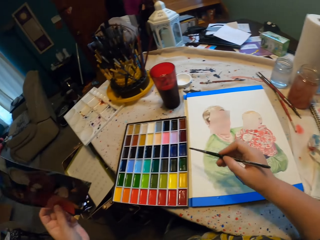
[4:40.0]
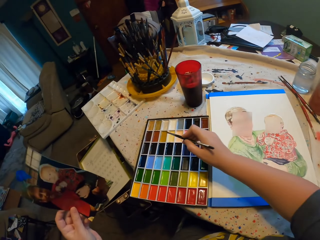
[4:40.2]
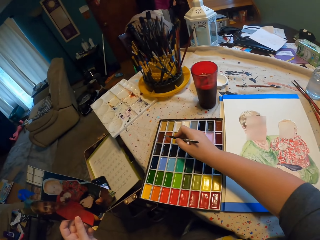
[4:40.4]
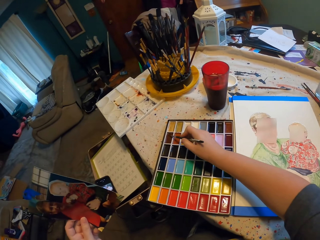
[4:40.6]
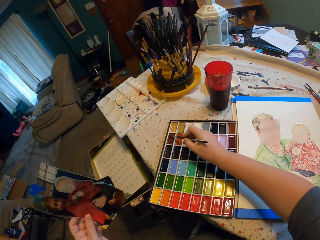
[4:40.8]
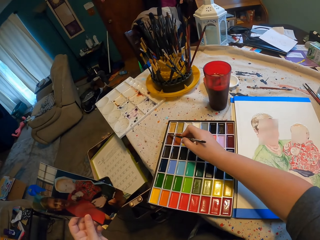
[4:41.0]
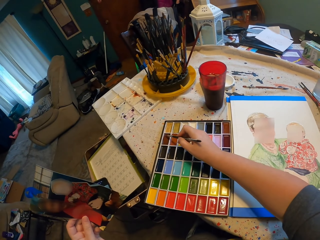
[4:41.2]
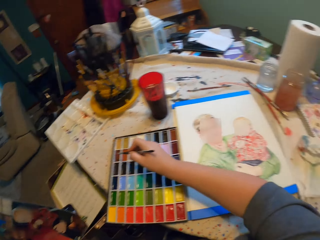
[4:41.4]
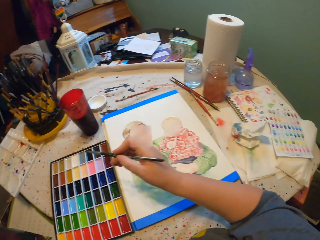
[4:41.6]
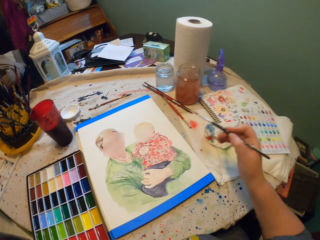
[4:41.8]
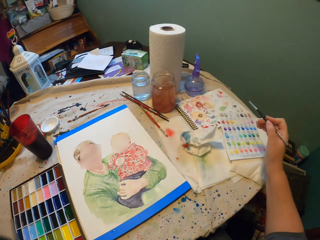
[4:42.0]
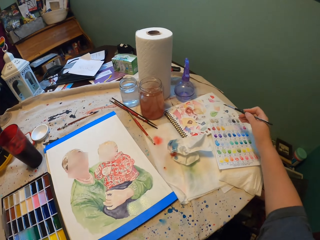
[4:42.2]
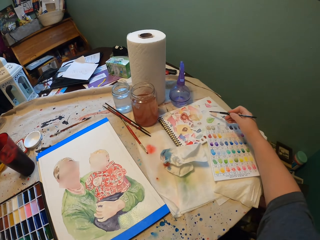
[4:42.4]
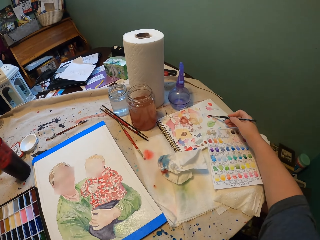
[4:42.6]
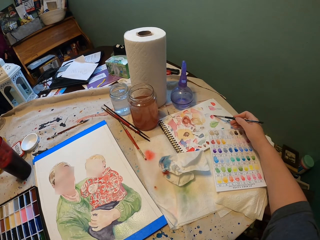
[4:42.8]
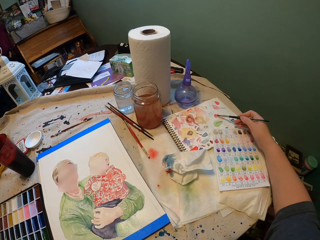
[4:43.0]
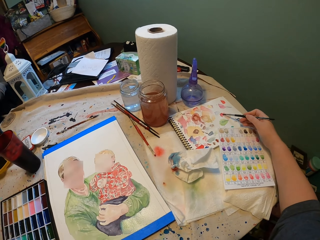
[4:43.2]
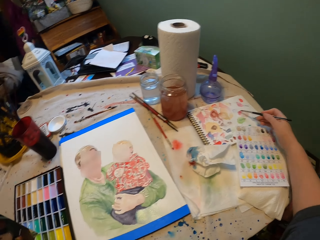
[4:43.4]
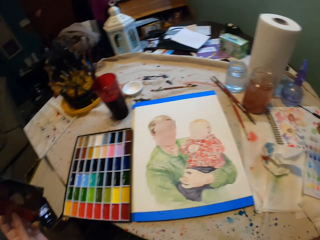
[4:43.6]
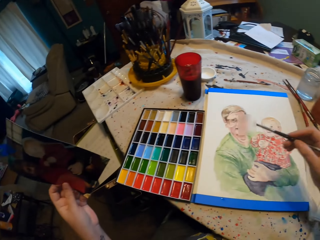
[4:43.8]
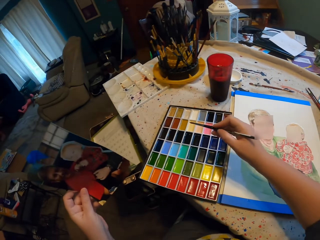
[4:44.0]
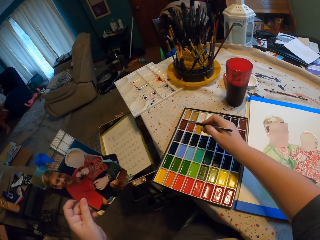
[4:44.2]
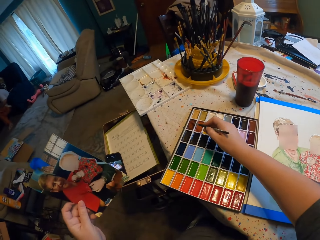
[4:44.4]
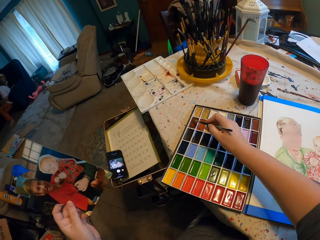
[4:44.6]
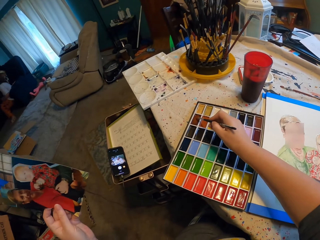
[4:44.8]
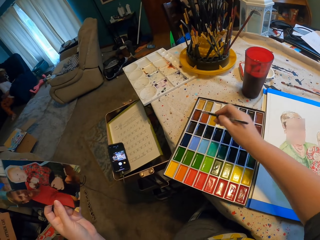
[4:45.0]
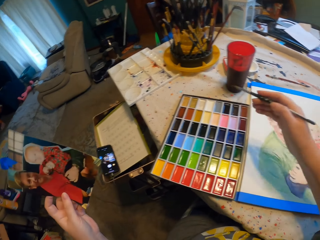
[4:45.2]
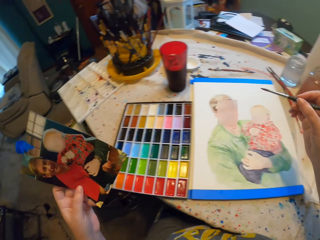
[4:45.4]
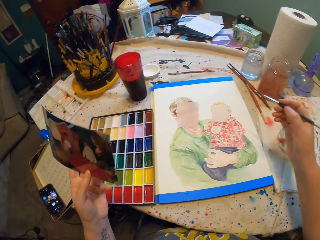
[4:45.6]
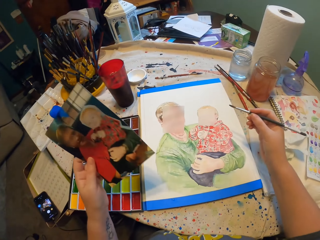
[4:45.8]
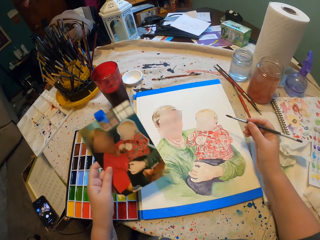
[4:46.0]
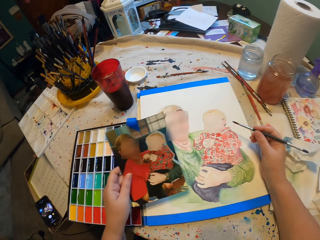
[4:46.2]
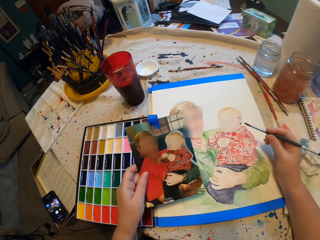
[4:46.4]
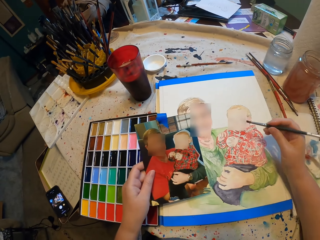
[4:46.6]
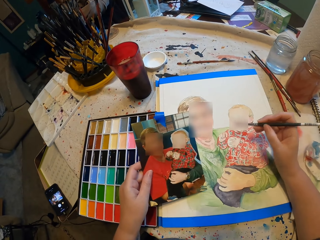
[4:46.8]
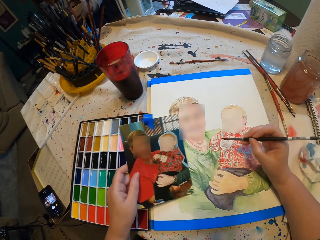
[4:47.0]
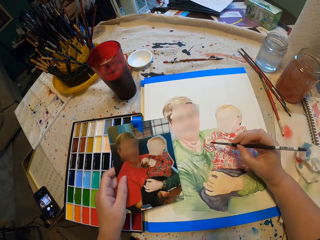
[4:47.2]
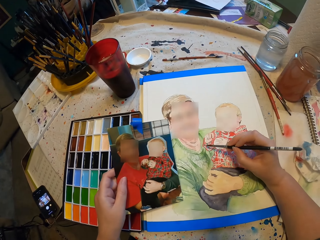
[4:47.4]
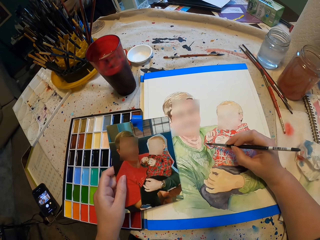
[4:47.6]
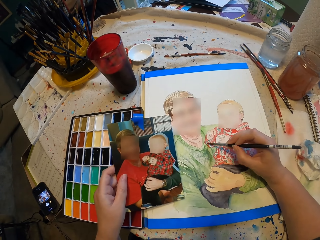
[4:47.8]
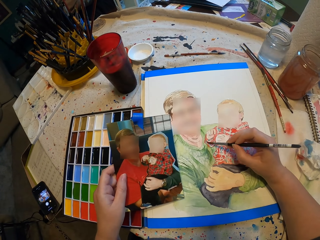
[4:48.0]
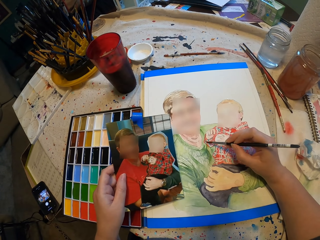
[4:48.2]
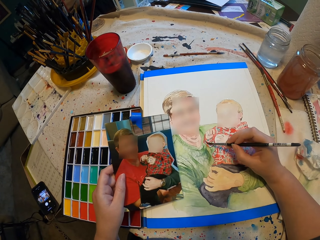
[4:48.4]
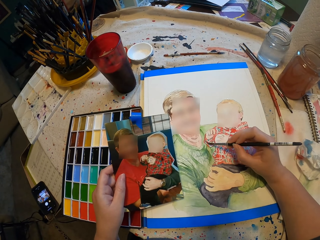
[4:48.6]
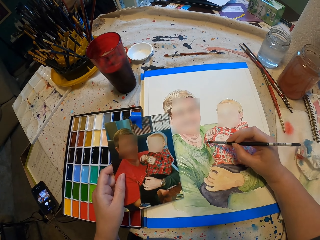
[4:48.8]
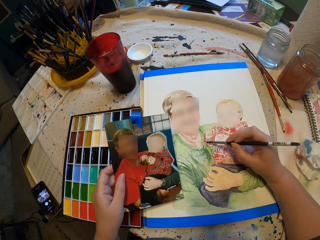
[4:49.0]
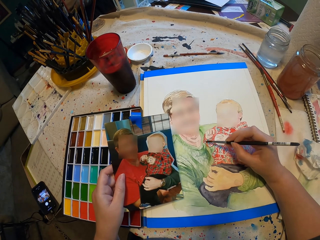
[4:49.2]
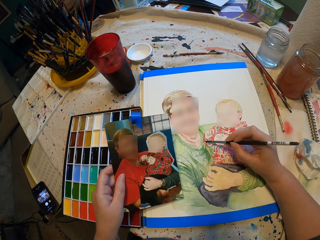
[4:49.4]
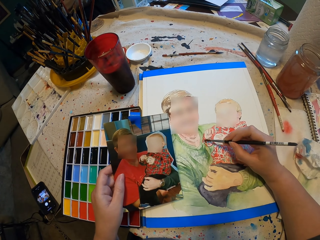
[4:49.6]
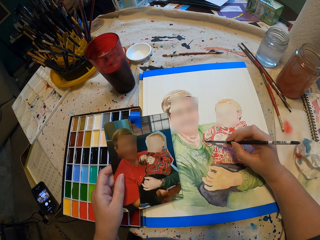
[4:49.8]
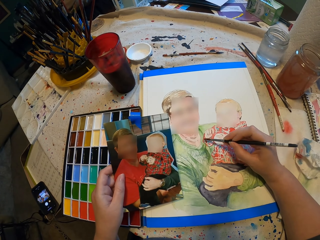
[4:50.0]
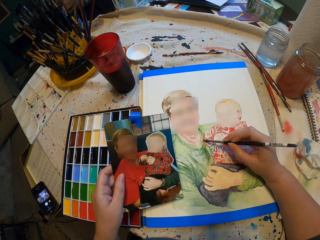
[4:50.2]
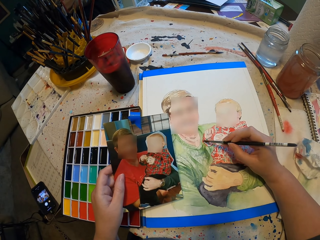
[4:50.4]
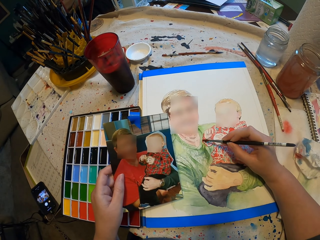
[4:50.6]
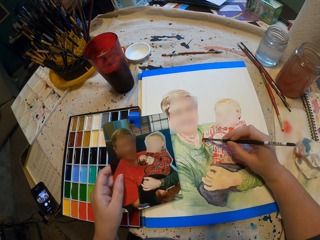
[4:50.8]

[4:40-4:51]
The camera wearer dips a paint brush in paint. They paint on a notebook. They dip the paint brush in the paint. They paint.

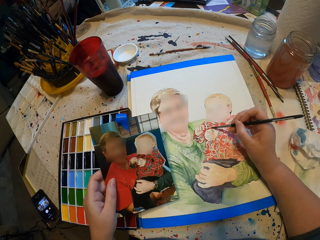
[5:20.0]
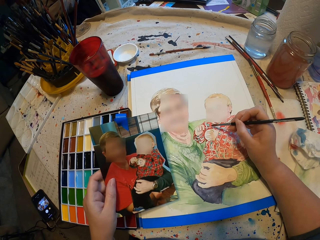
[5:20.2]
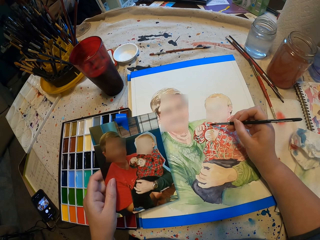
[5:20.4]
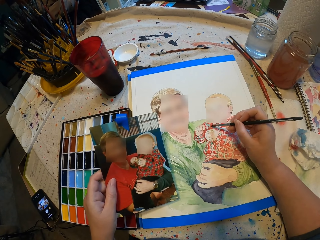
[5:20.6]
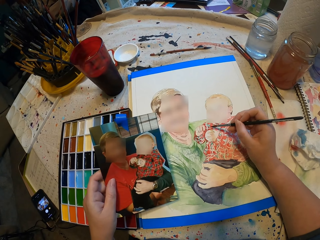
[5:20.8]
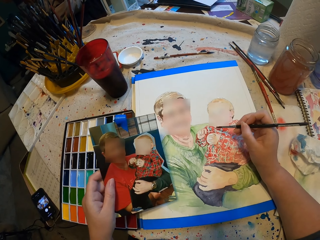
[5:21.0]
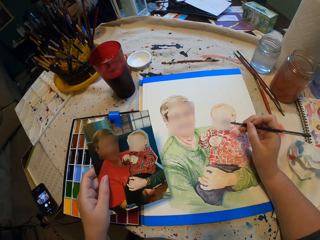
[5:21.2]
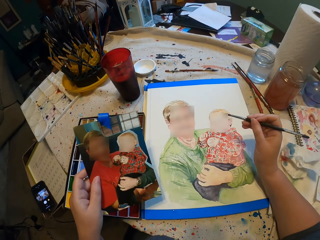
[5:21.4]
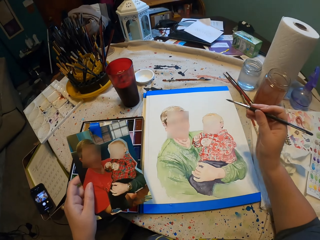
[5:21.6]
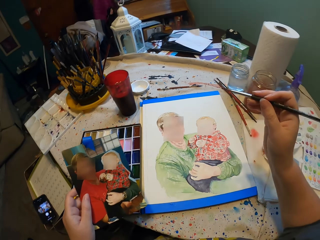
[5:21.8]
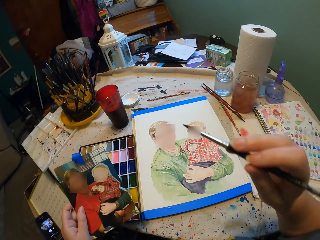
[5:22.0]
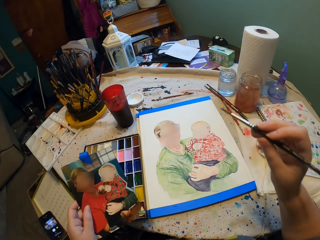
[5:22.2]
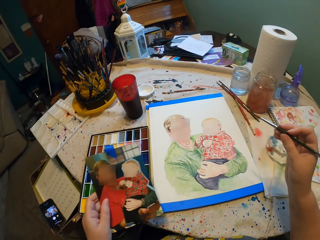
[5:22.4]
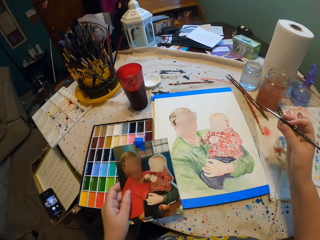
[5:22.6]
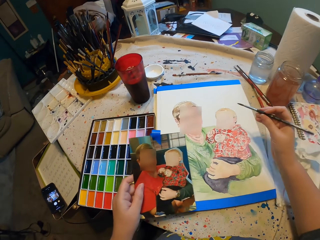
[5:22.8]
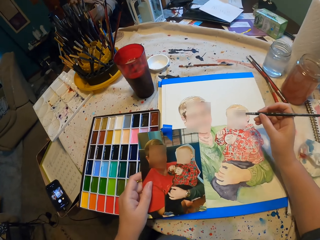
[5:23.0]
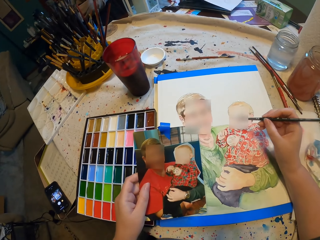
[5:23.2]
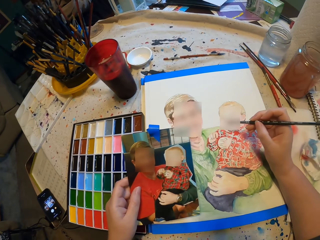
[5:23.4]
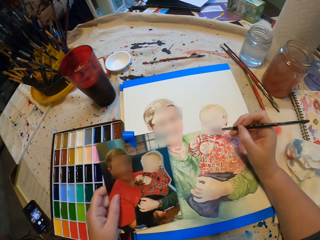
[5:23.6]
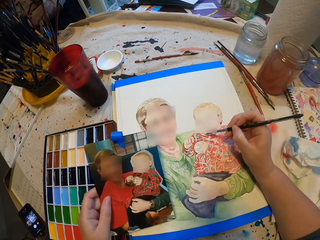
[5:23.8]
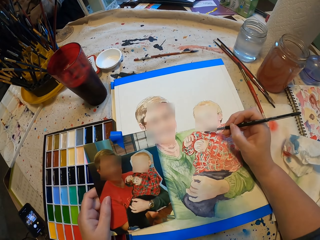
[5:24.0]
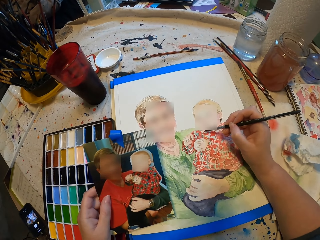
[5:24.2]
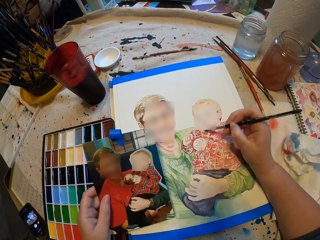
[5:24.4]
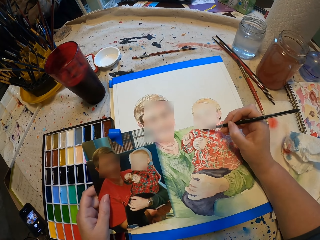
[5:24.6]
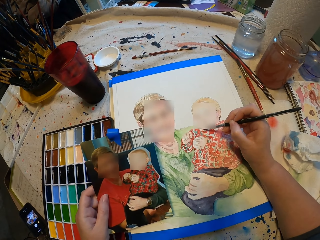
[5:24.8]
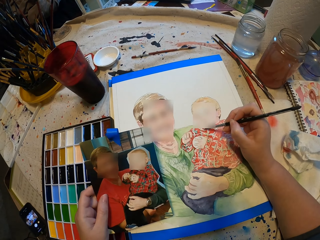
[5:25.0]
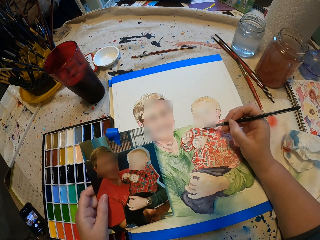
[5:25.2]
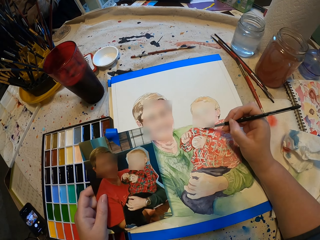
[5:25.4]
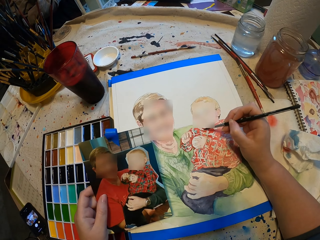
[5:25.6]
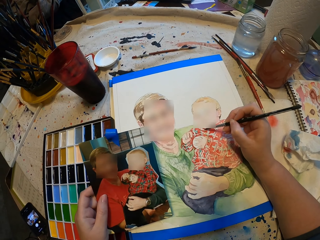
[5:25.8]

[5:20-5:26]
The camera wearer stares at a painting. They paint.

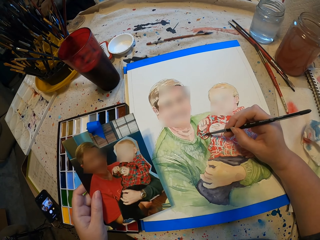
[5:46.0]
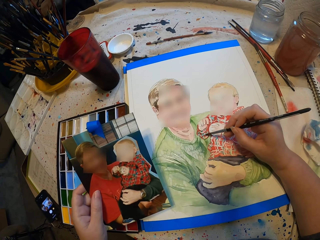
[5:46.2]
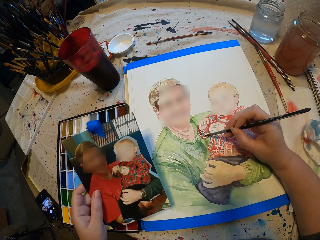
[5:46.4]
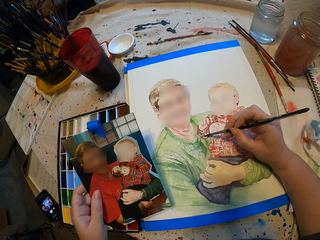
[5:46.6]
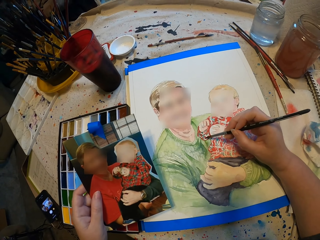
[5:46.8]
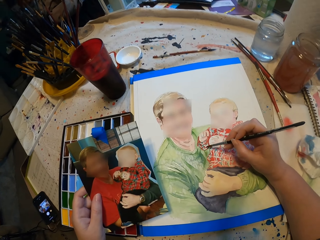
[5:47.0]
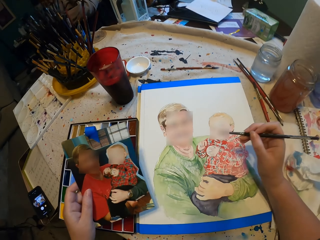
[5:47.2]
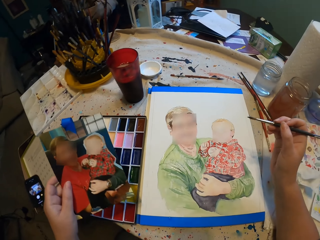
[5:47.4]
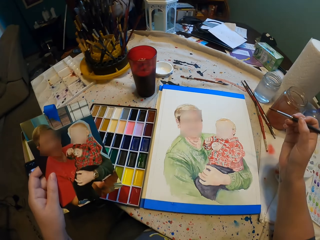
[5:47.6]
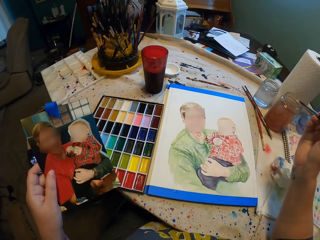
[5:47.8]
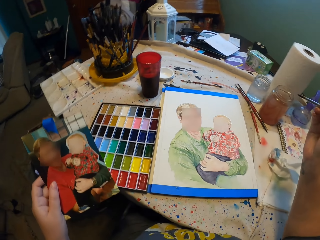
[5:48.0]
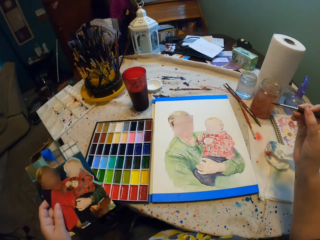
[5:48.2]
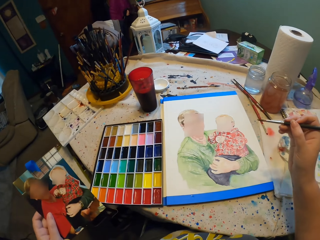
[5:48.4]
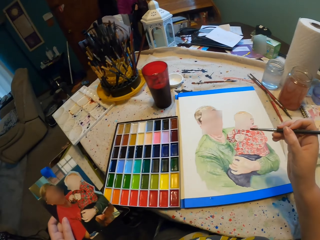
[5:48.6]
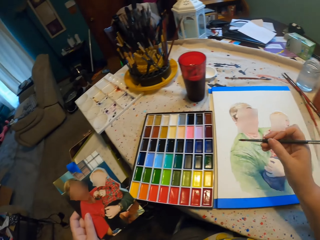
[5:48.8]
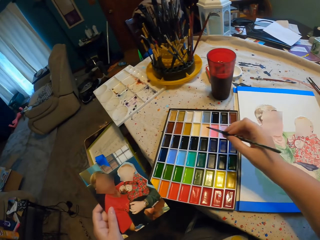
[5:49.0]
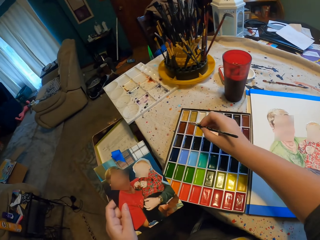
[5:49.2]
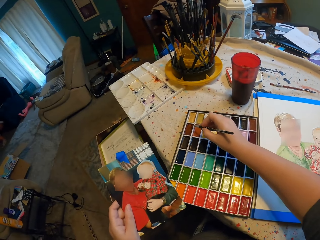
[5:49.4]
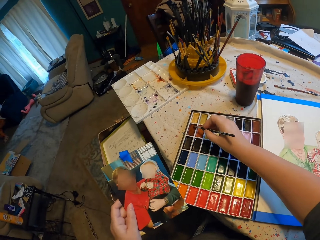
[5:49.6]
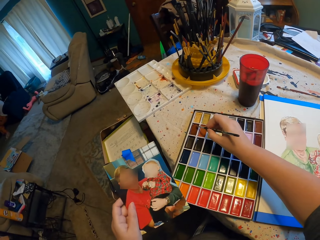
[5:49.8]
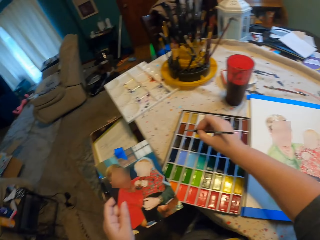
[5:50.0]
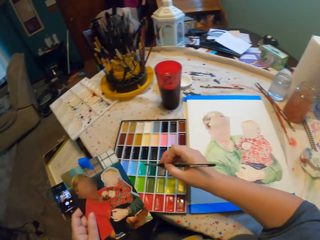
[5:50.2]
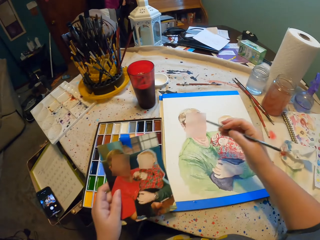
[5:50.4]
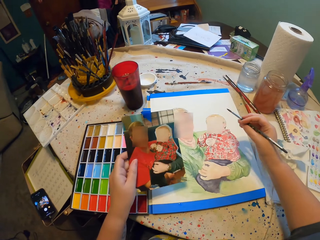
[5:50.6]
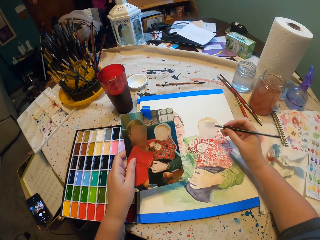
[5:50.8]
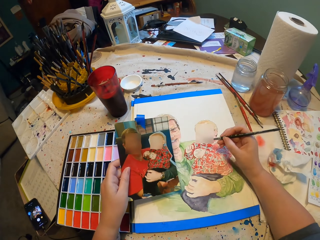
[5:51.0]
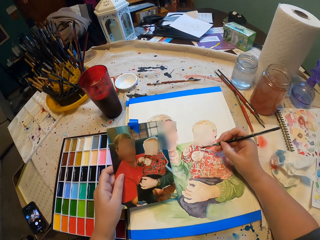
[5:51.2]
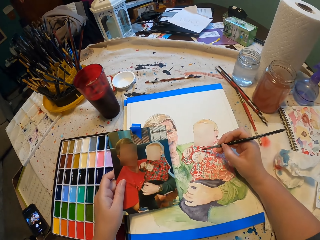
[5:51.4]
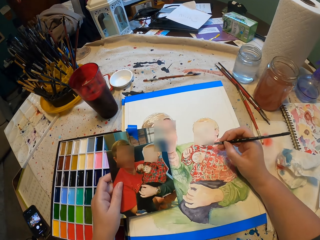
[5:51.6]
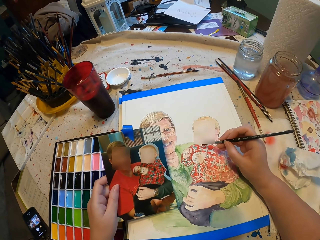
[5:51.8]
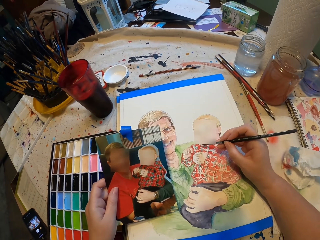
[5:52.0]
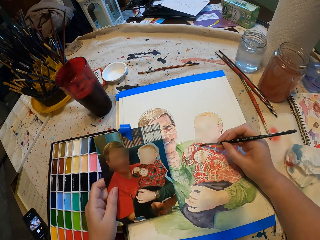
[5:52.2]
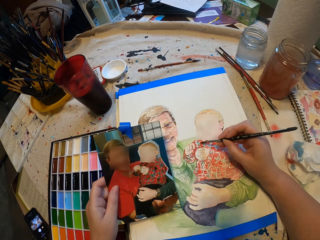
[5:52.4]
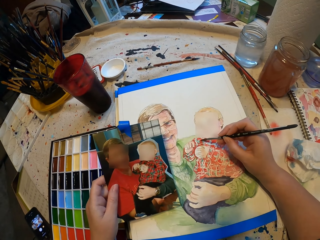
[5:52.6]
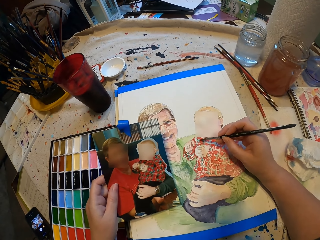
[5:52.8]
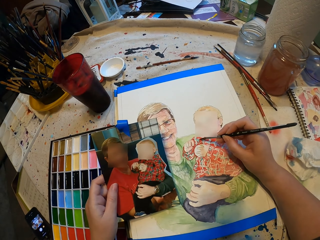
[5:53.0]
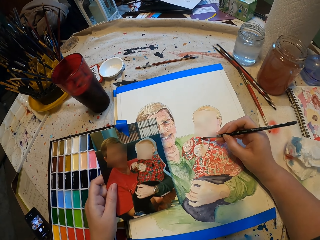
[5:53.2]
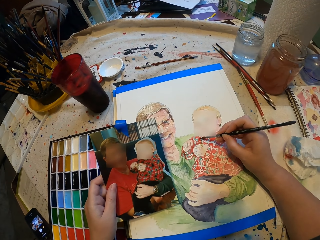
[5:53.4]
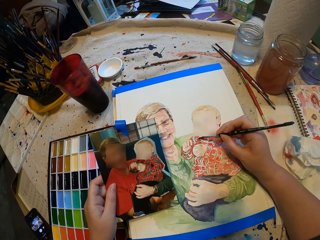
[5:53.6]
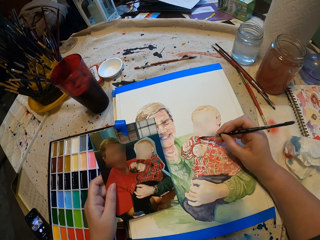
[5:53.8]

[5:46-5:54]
The camera wearer stares at a painting. They dip a paint brush in paint. They paint.
